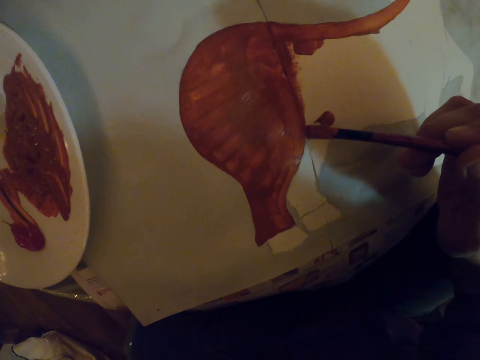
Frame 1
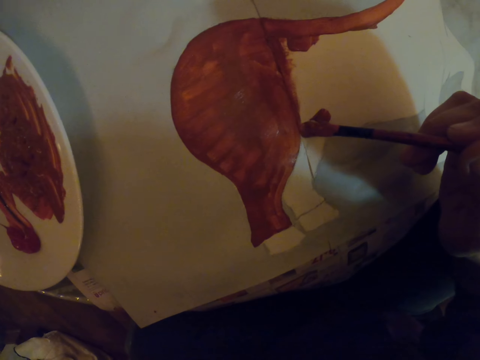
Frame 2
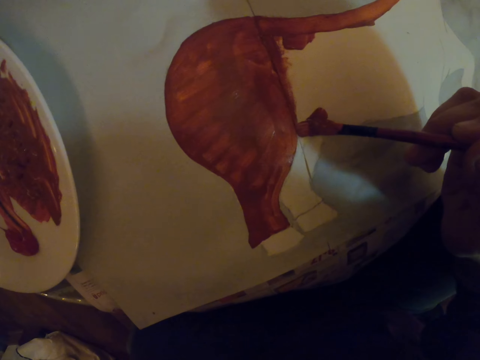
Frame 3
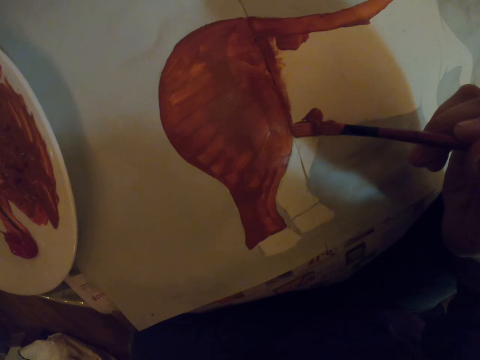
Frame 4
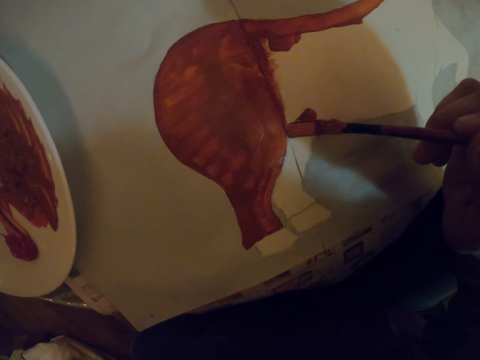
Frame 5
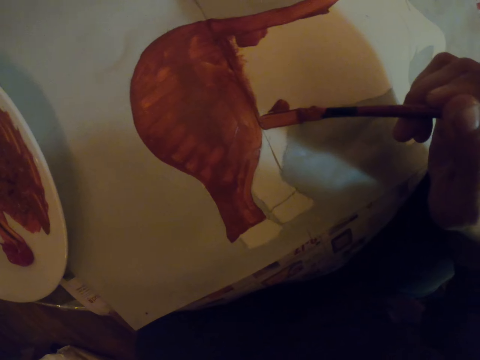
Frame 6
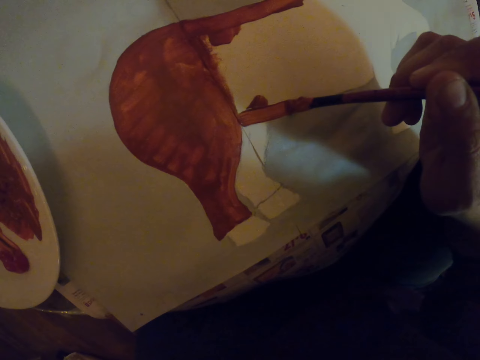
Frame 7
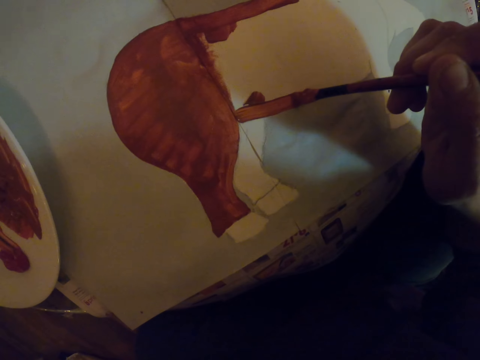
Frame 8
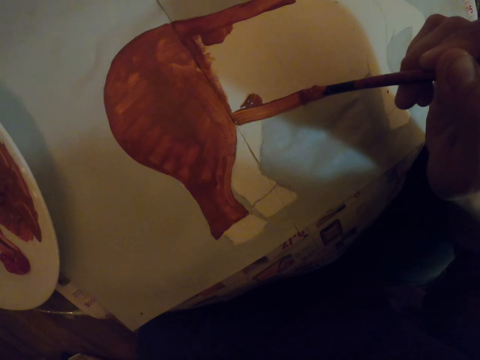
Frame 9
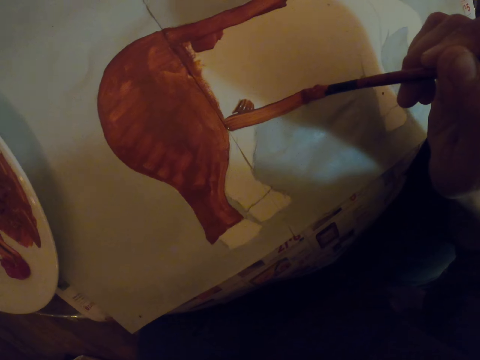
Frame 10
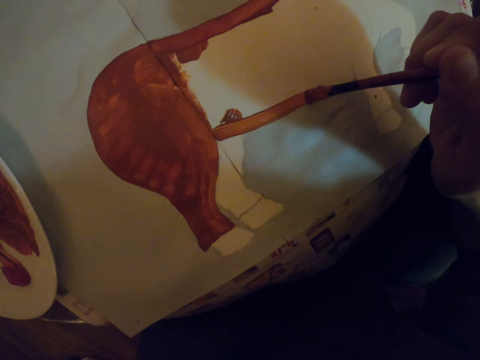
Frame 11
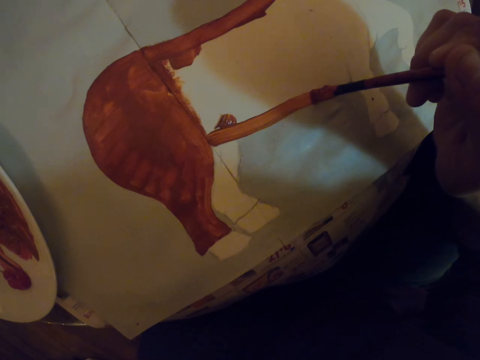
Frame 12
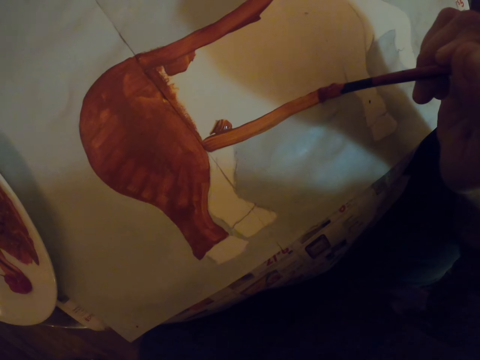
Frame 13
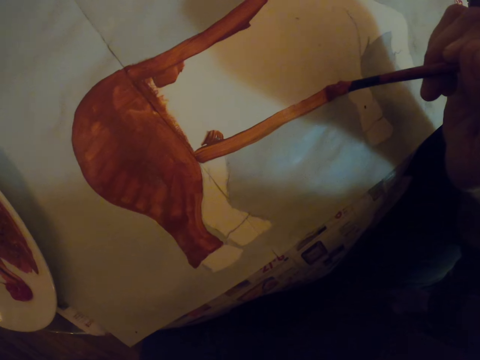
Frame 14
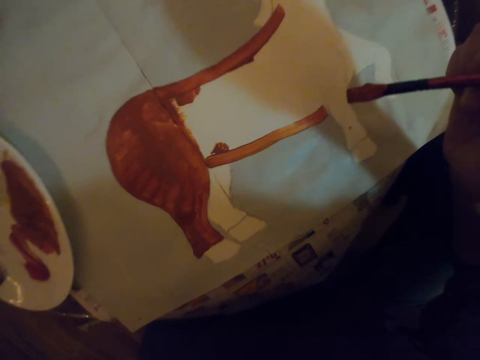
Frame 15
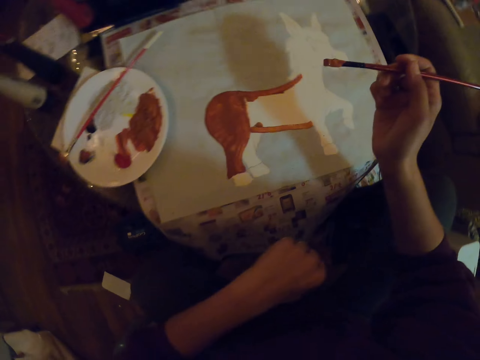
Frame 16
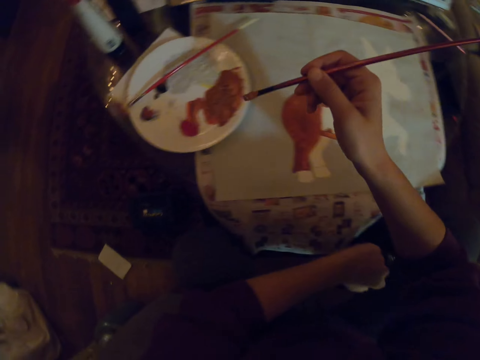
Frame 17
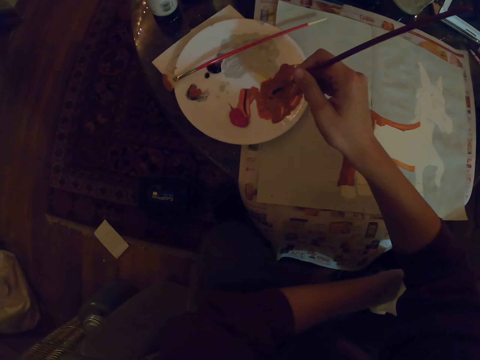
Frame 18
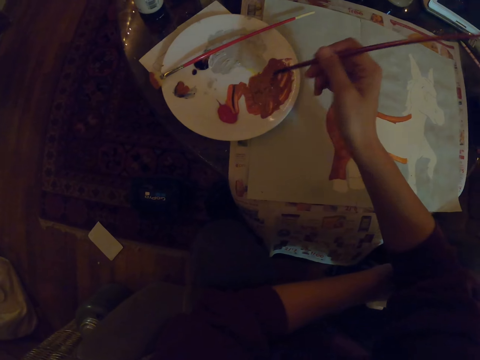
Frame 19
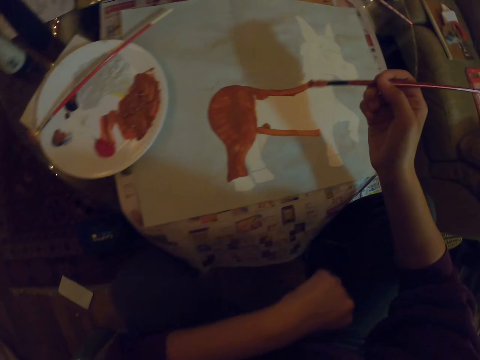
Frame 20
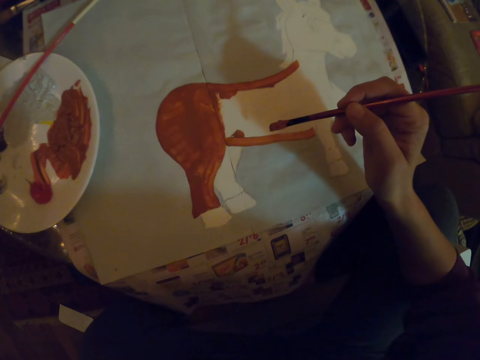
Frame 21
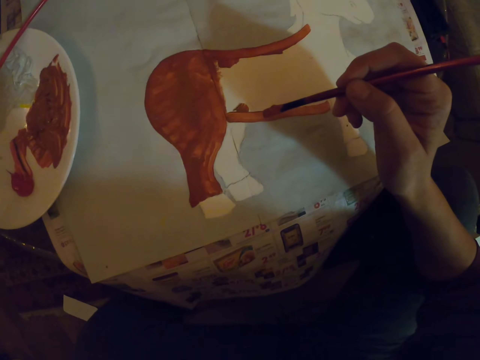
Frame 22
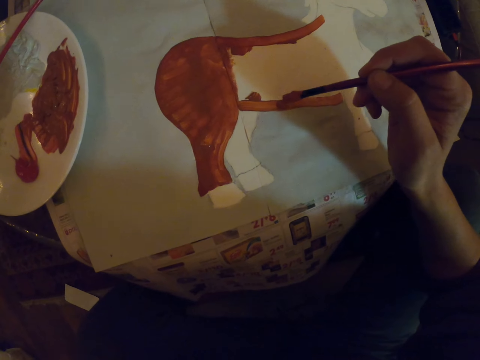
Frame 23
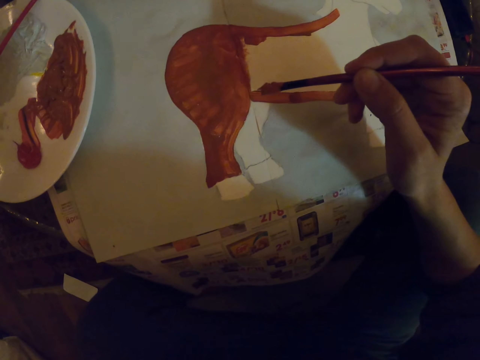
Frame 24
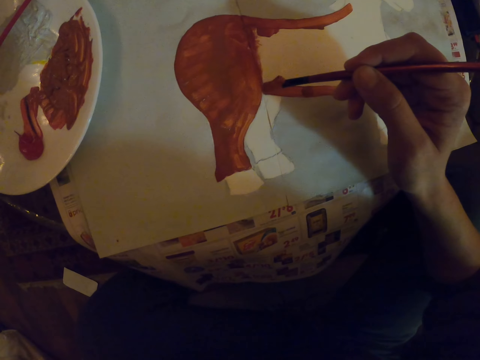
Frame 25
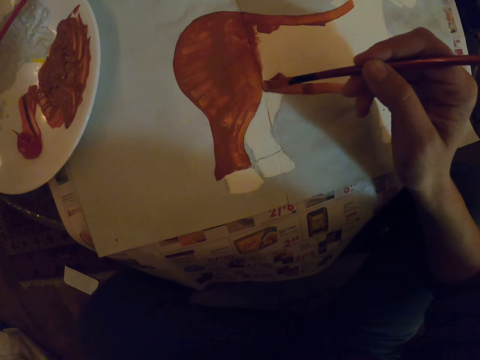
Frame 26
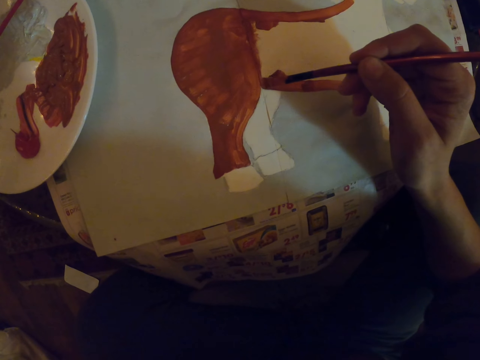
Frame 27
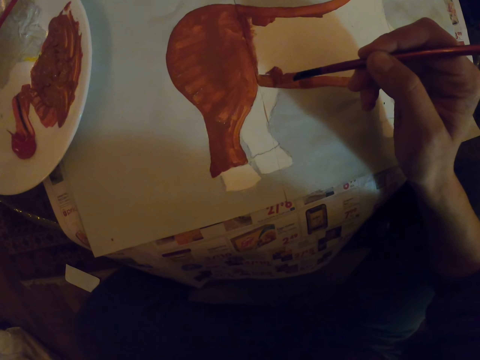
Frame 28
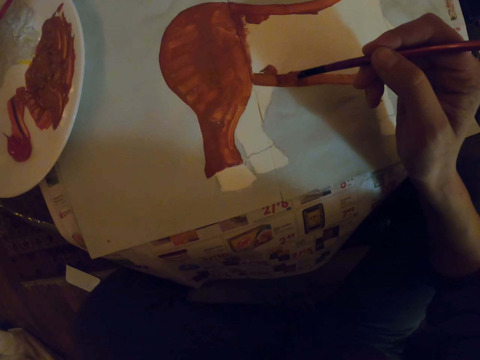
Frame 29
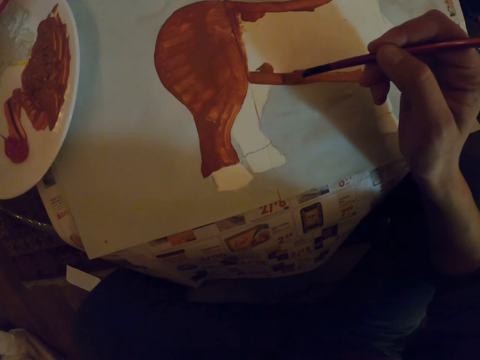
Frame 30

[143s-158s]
The camera wearer dips the paint brush in the paint. They paint the sketch on a paper.

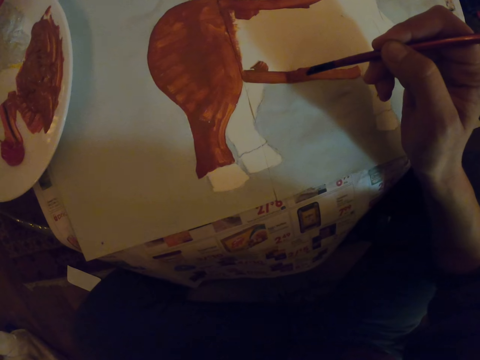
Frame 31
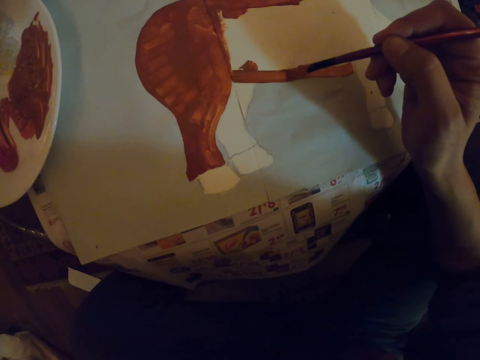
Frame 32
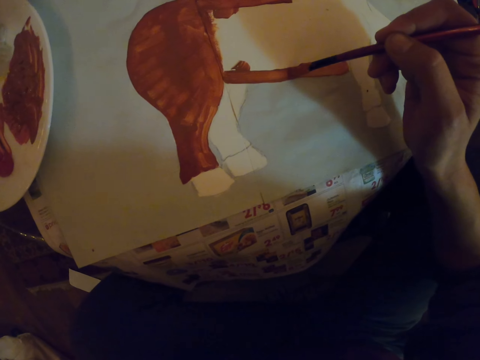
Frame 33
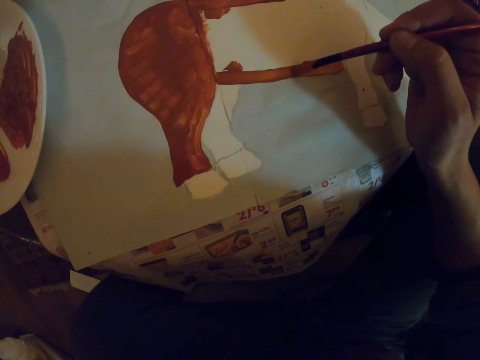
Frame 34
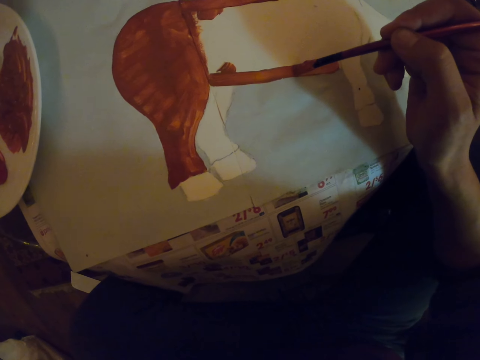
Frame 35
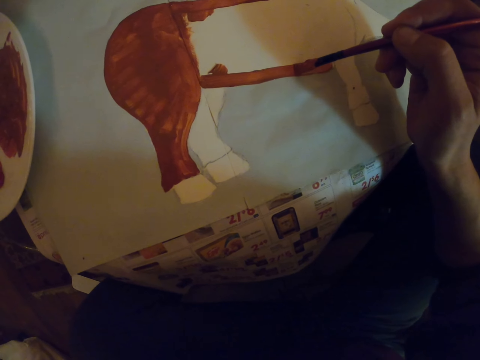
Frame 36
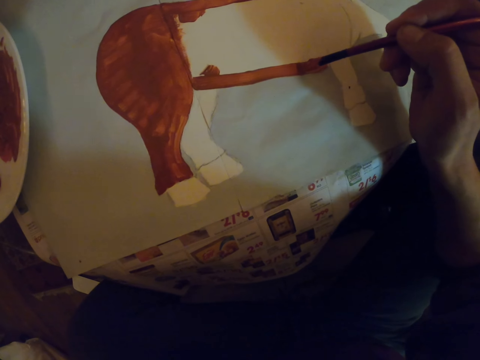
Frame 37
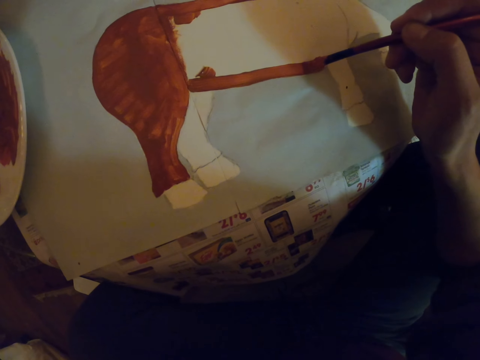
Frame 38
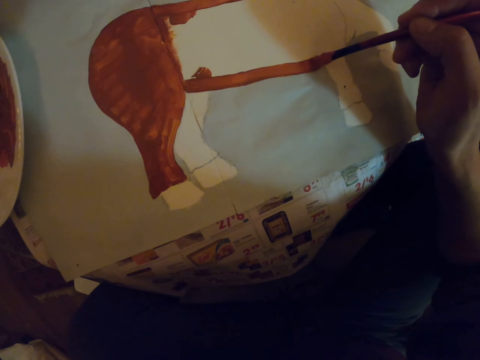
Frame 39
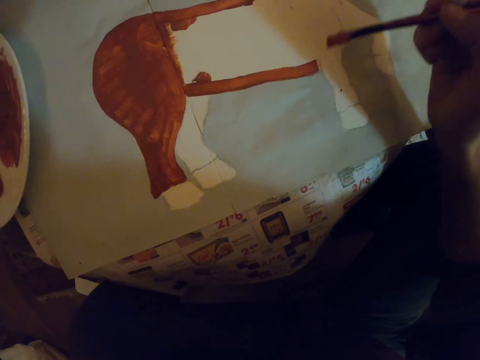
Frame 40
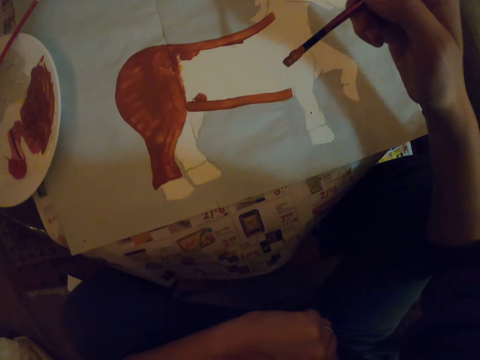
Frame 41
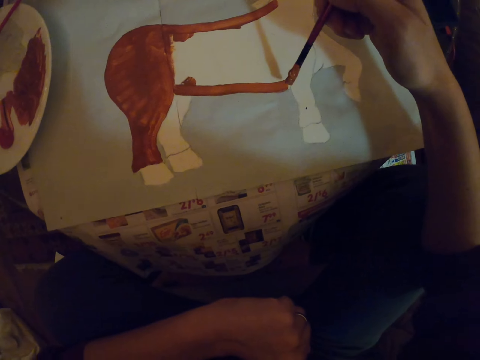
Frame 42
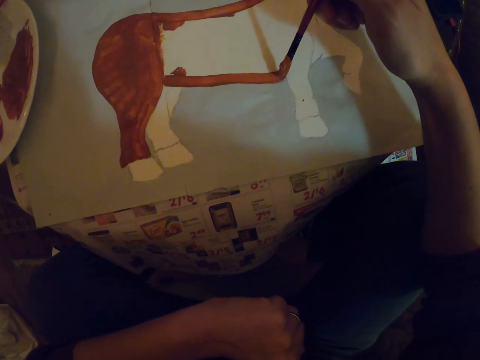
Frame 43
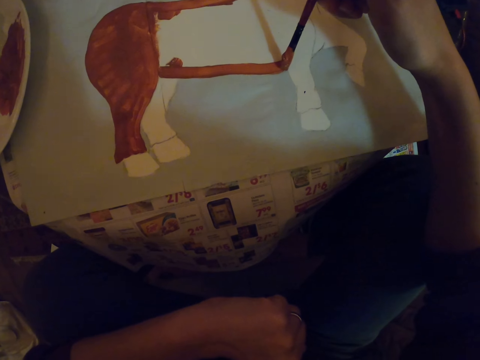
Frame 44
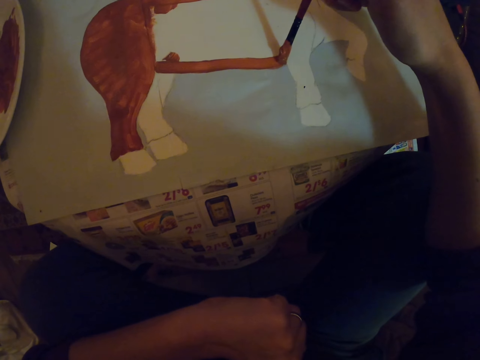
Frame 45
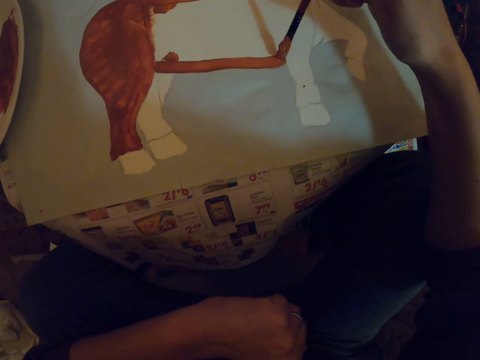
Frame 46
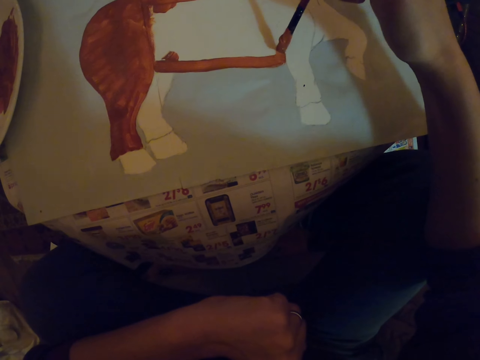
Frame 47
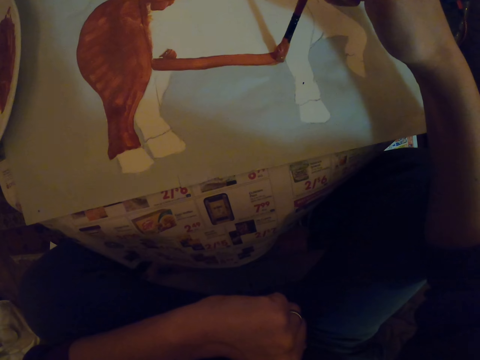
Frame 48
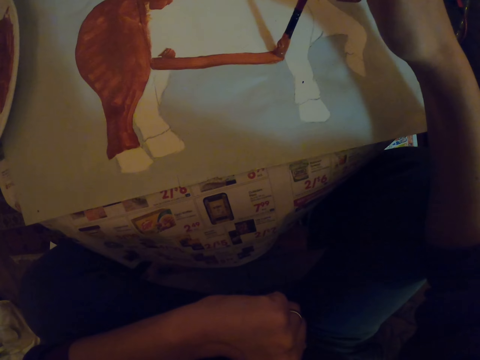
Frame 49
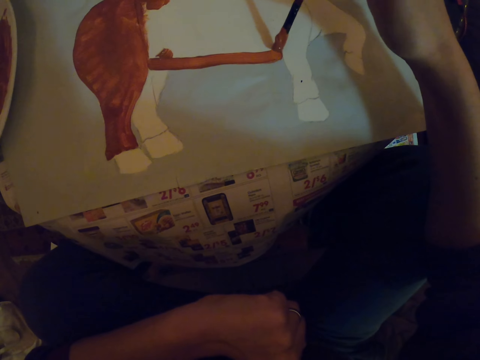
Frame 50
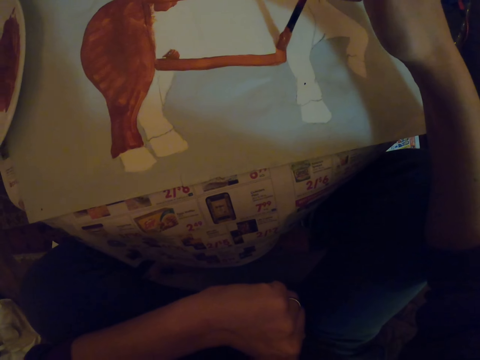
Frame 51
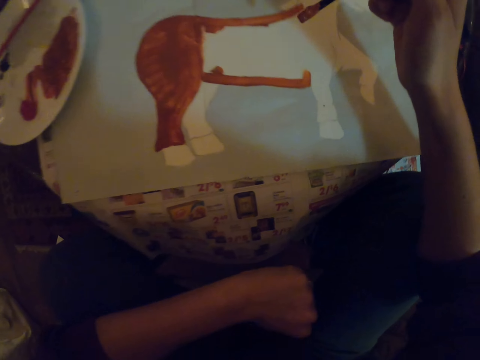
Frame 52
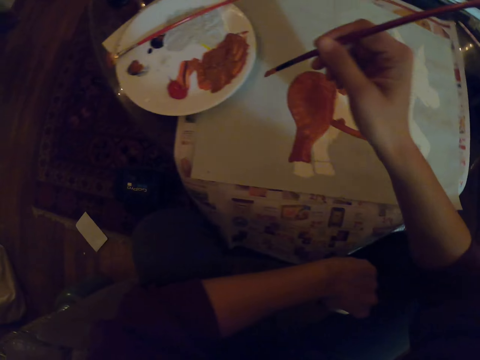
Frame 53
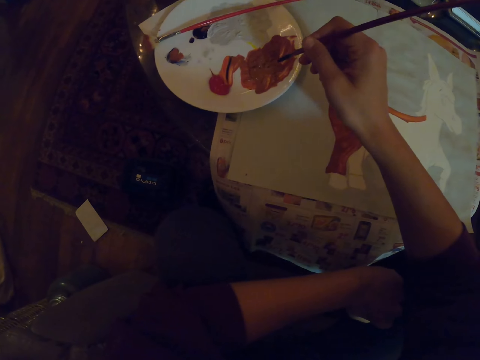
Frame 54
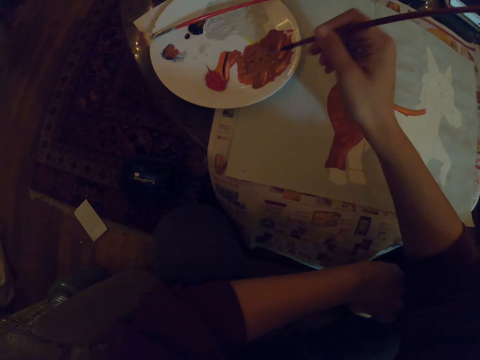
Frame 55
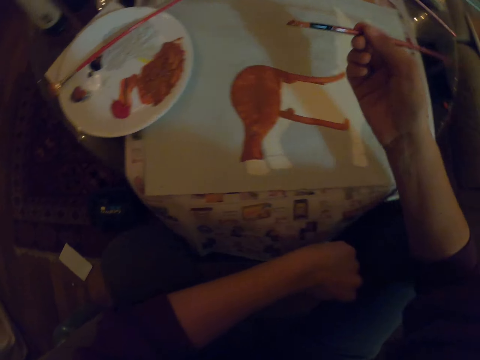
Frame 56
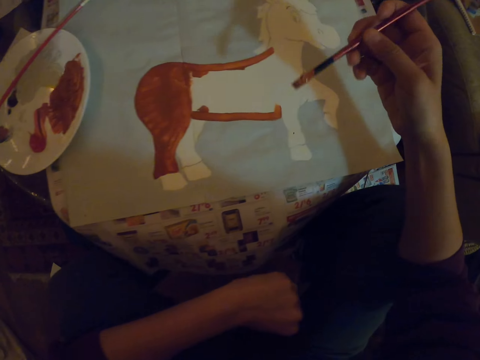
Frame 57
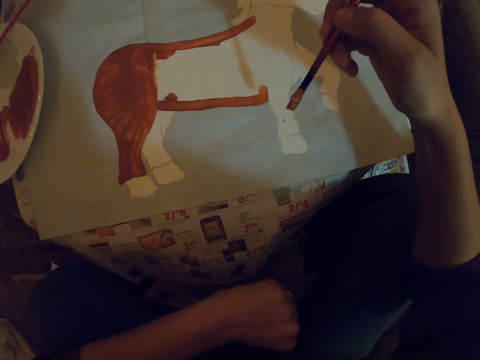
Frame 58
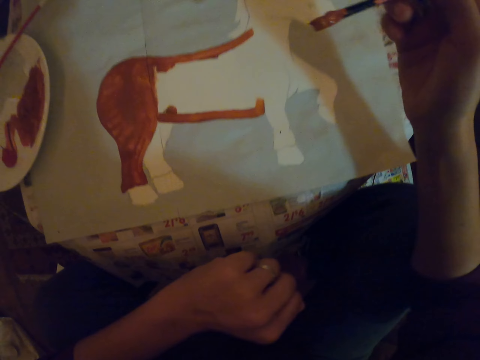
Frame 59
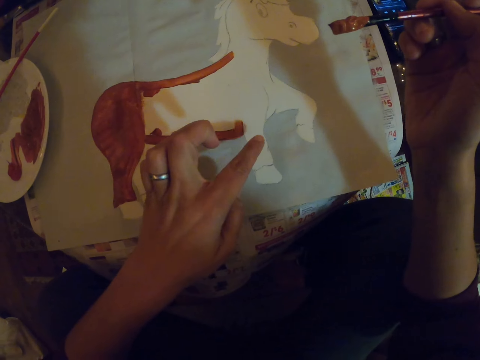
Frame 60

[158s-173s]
The camera wearer dips the paint brush in the paint. They hold the paint brush.
